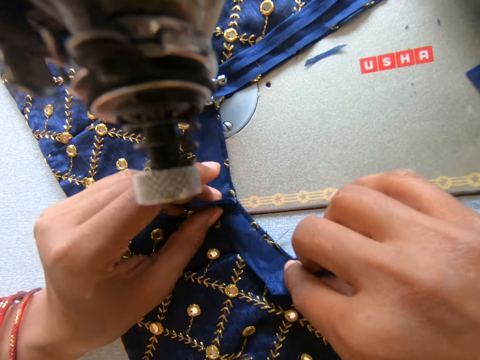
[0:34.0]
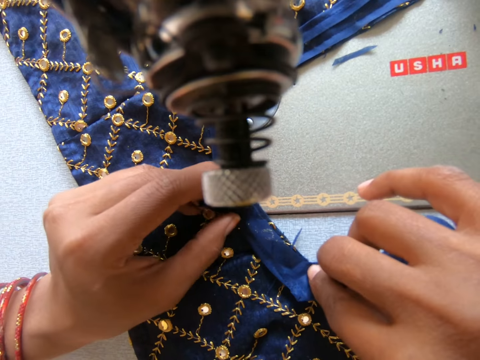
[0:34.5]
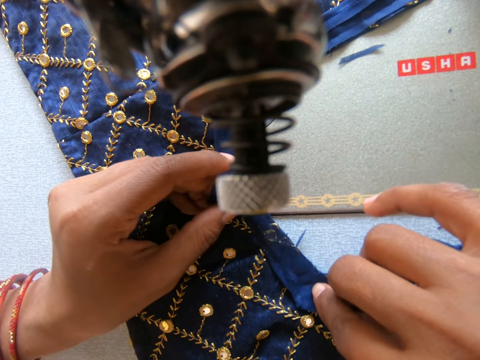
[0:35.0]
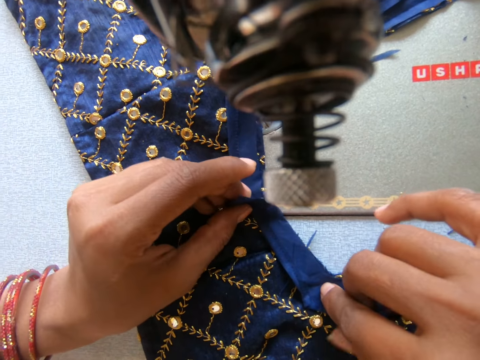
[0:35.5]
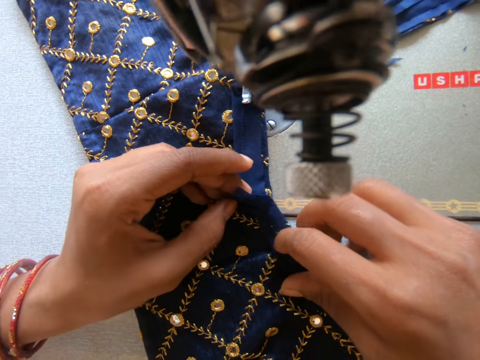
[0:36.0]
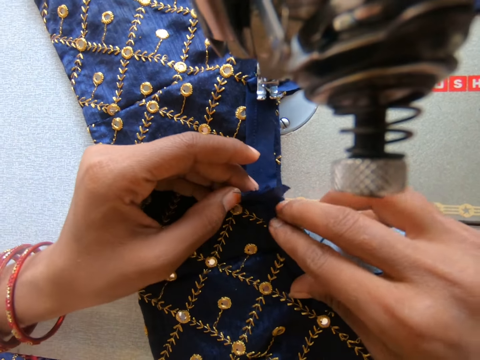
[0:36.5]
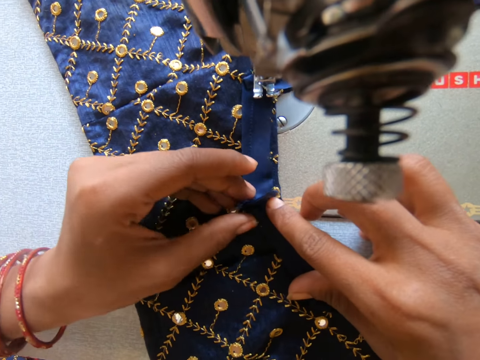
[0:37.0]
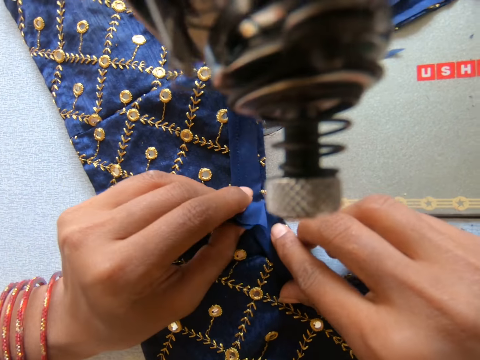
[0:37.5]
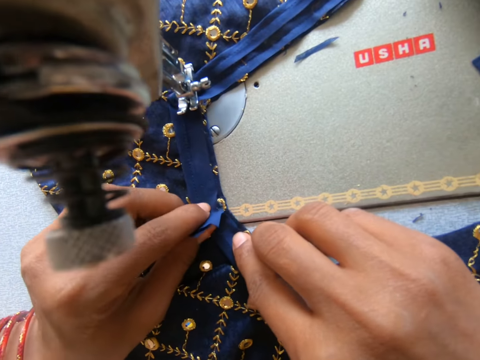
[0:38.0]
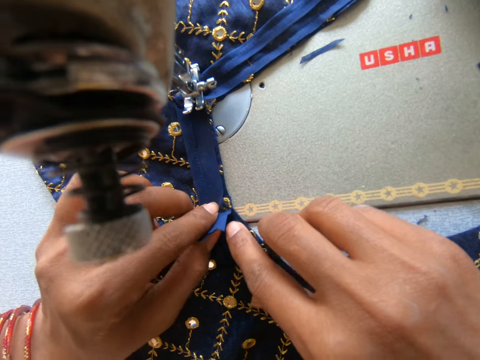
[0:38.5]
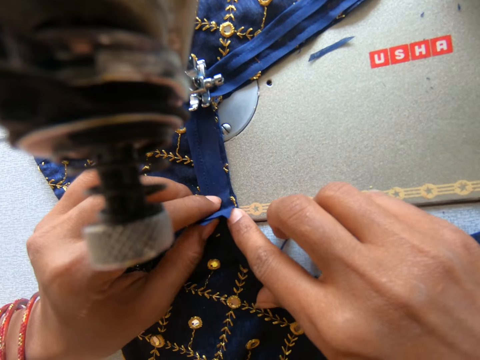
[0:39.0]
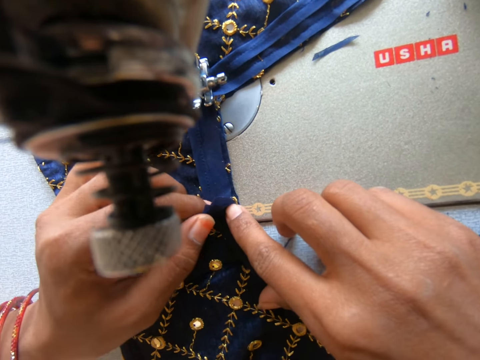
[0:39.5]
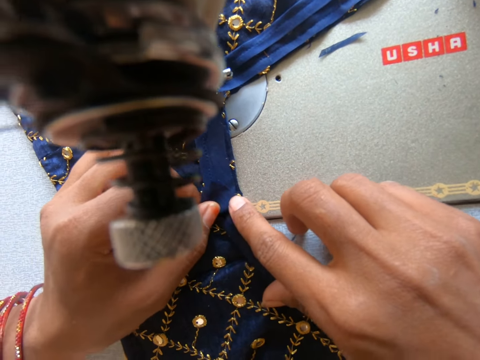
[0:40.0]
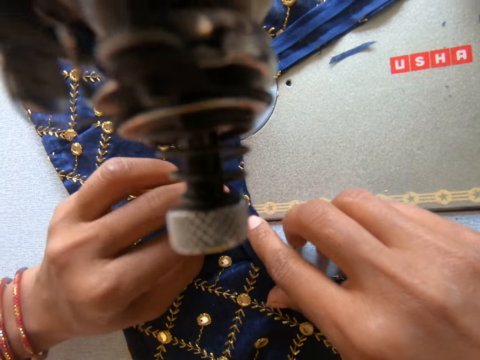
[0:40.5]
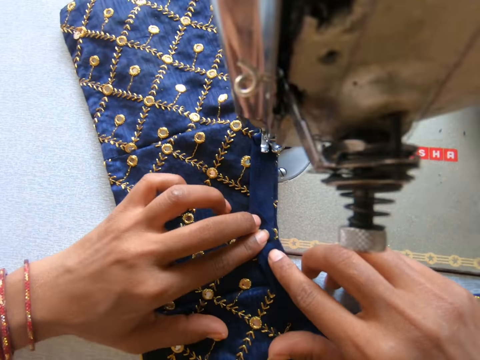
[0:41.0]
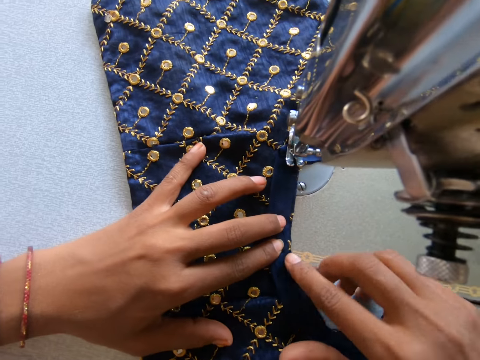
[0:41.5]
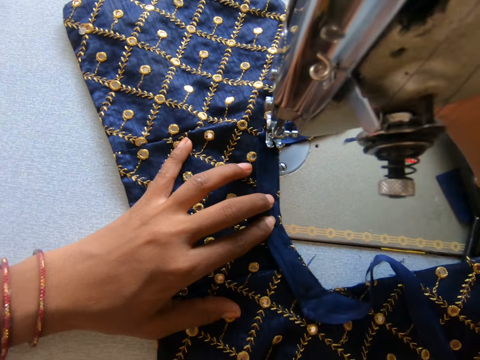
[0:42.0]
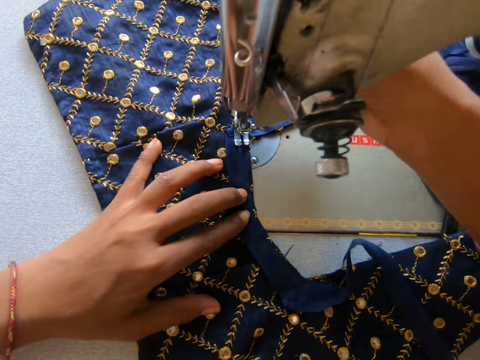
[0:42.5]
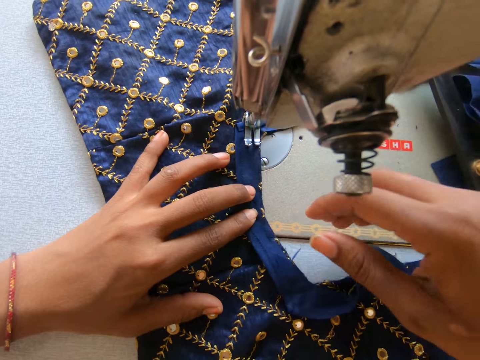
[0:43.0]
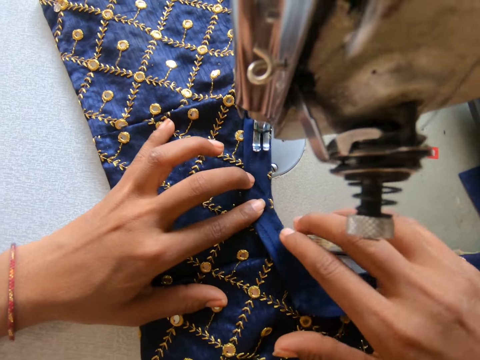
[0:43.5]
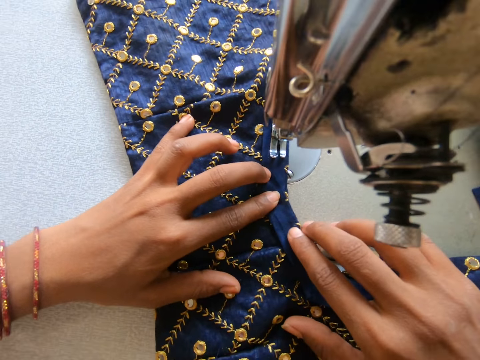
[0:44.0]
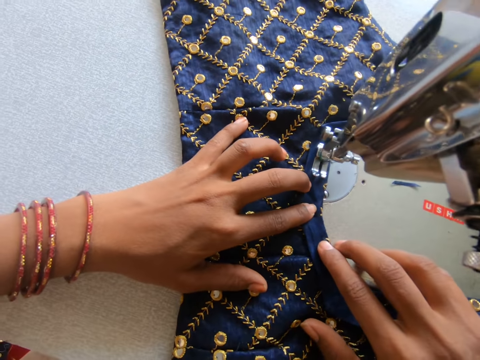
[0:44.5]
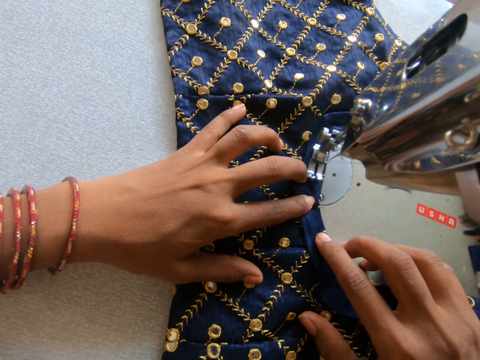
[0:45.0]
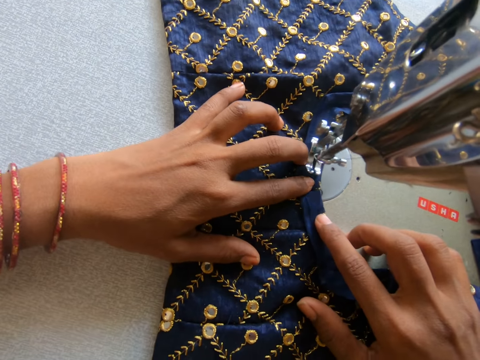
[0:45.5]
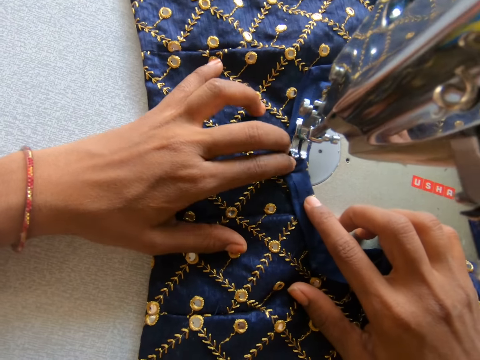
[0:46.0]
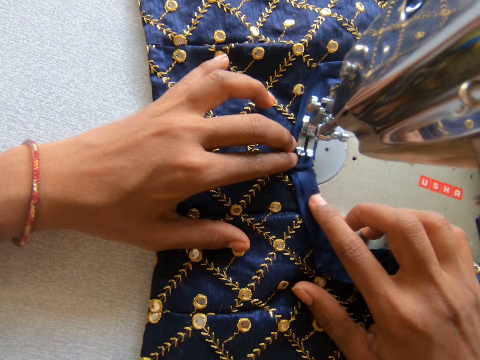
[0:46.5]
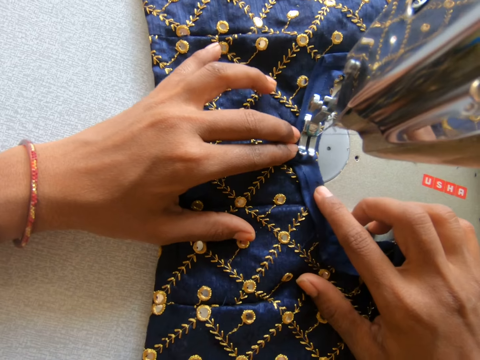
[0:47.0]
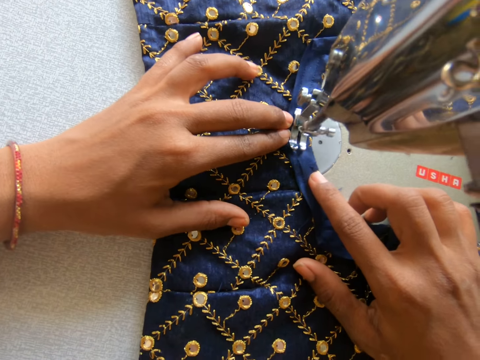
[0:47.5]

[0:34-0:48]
The camera wearer holds the piece of cloth. She moves her index finger on the cloth. She pulls the presser bar lifter downwards. She adjusts a machine. She knits the cloth. She sews the cloth.

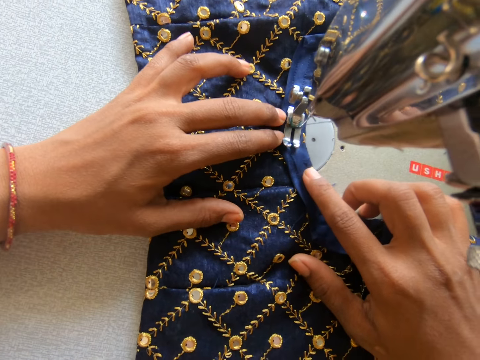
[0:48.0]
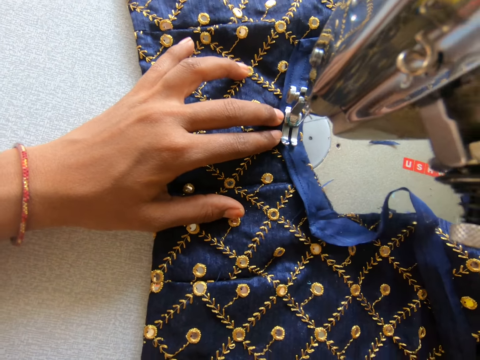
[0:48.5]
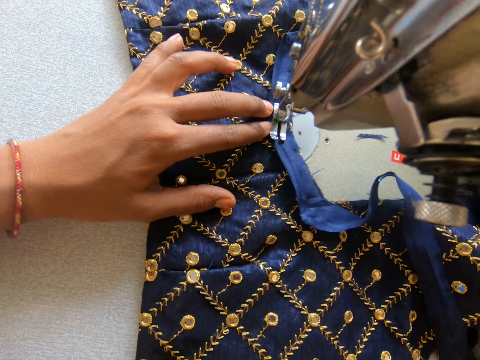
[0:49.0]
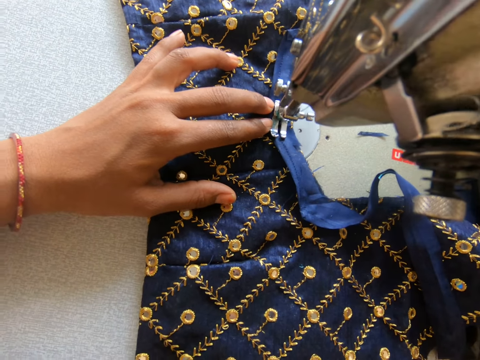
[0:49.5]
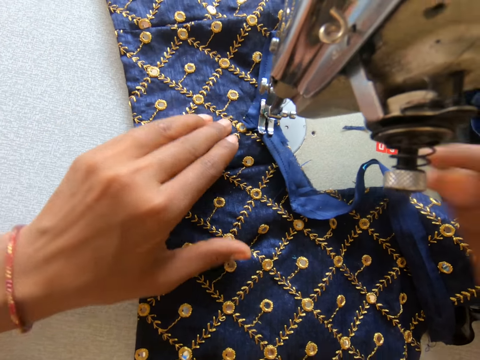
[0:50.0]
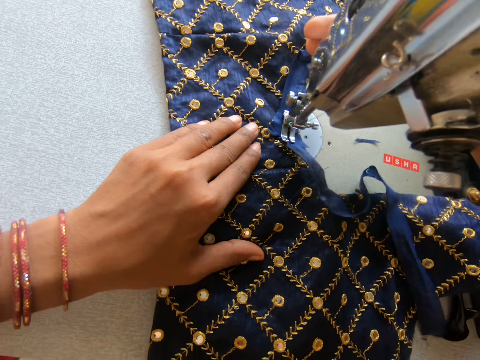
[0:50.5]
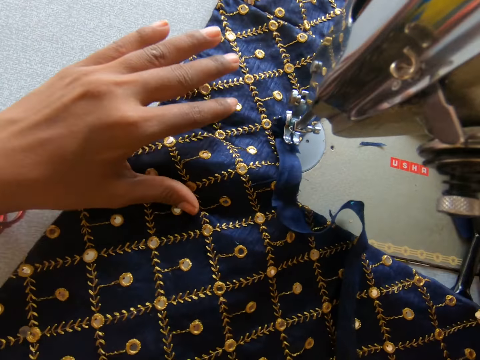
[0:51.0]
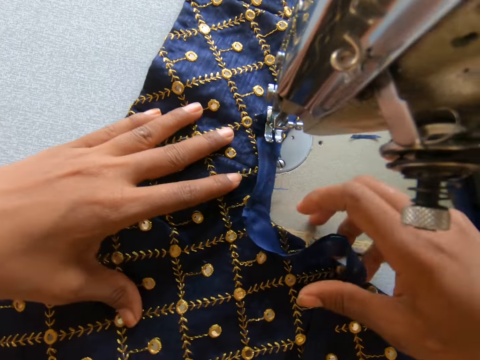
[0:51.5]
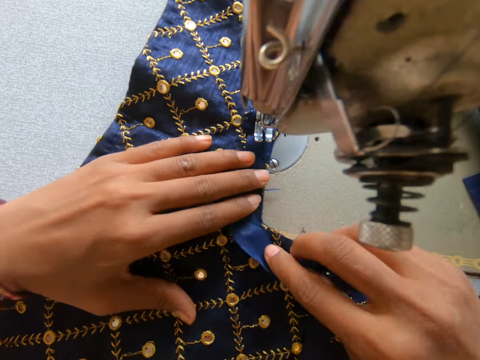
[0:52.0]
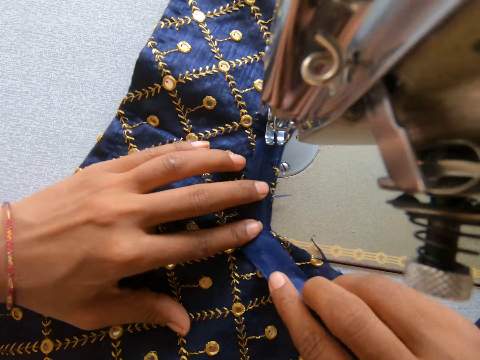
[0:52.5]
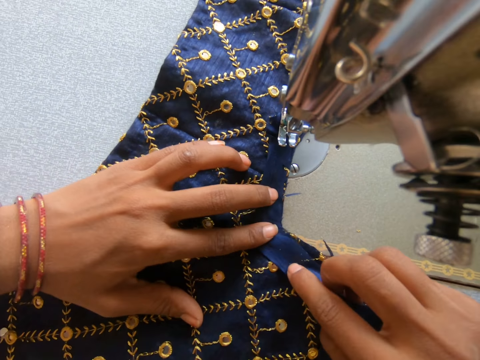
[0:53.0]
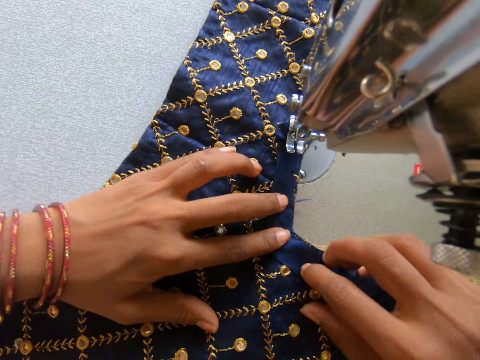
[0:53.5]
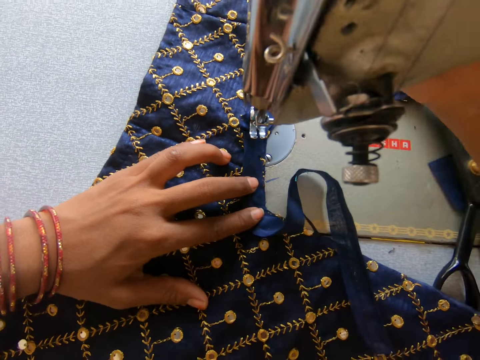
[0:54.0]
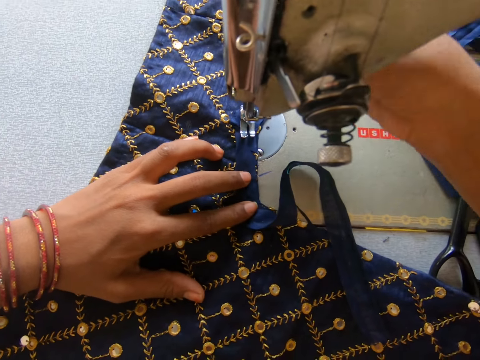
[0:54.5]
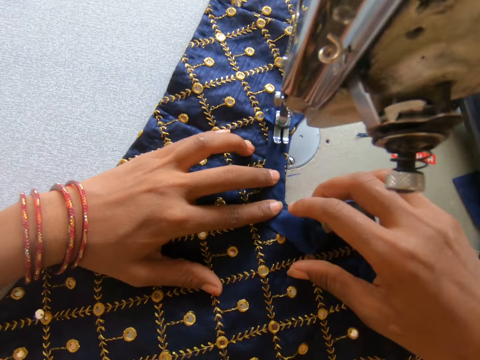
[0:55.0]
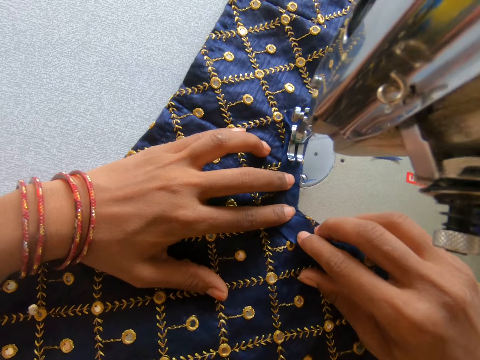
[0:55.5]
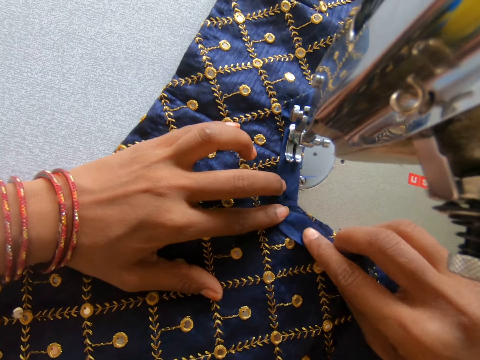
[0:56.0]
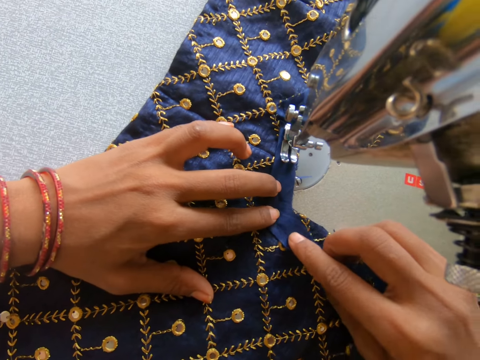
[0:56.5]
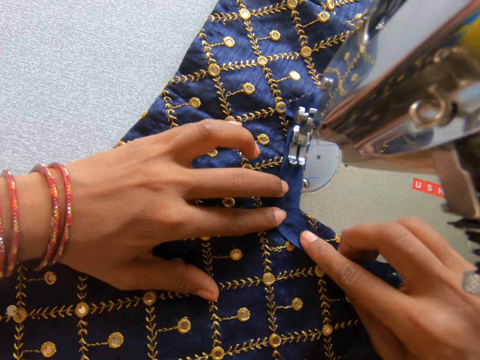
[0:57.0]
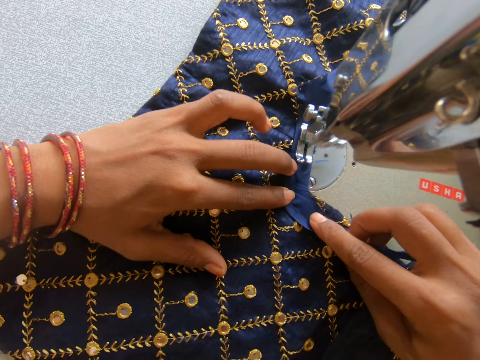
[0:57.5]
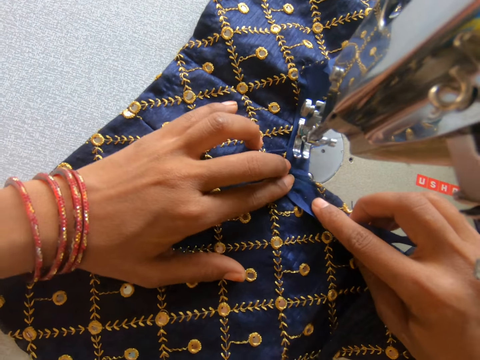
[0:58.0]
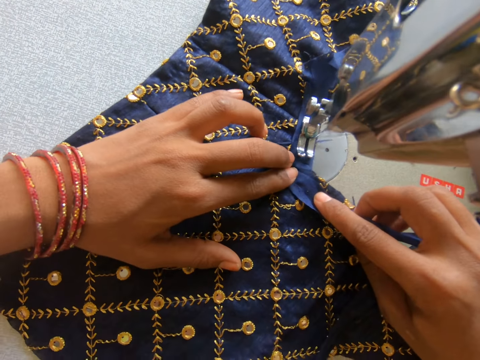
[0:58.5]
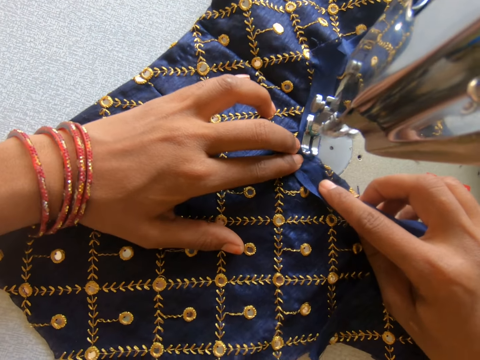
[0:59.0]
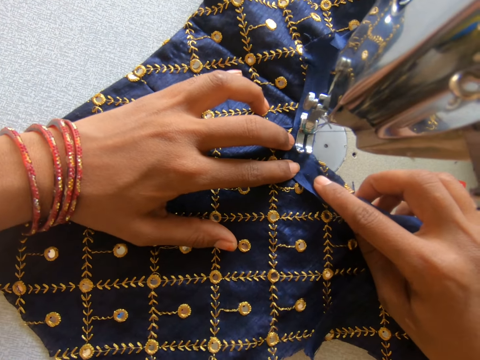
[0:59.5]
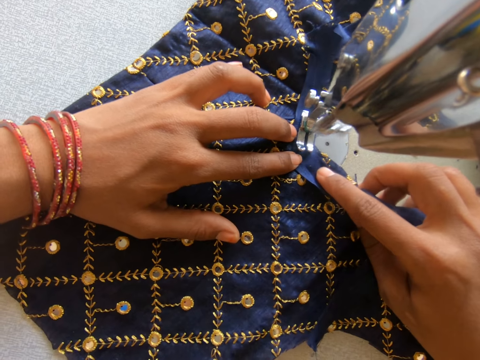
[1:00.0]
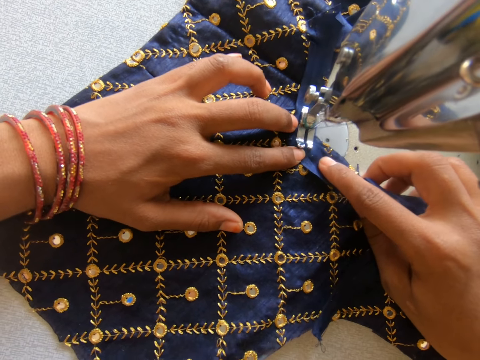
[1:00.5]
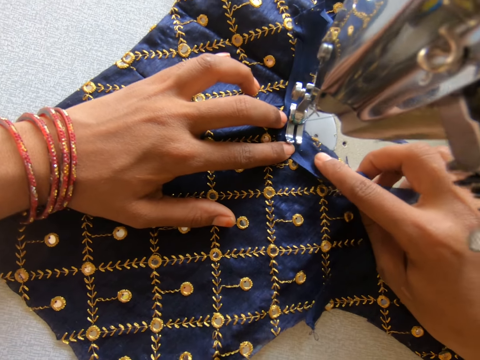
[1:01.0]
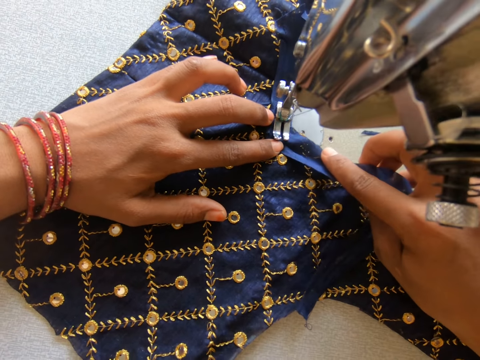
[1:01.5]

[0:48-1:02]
The camera wearer pulls the presser bar lifter downwards. They pull the presser bar lifter upwards. They turn the cloth. They adjust the cloth. They hold the cloth. They pull the presser bar lifter downwards. They sew the cloth. They knit the cloth.
